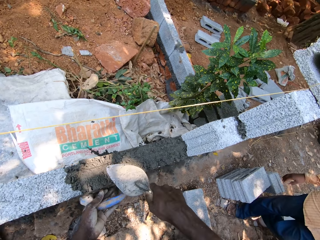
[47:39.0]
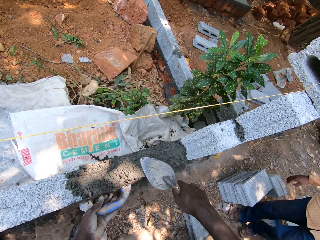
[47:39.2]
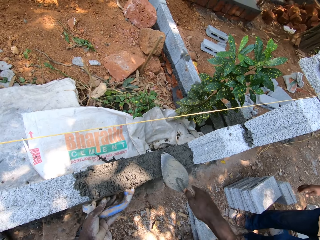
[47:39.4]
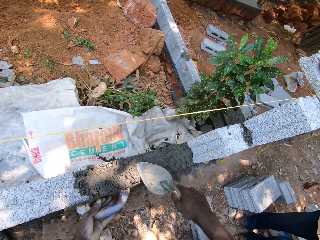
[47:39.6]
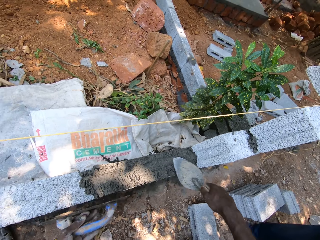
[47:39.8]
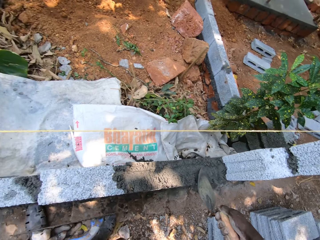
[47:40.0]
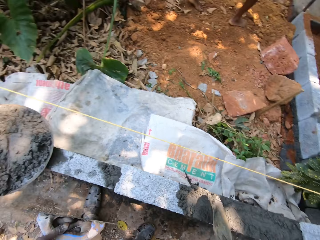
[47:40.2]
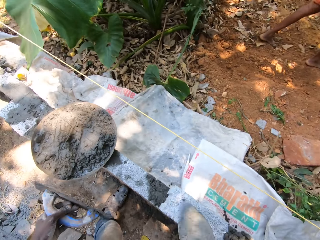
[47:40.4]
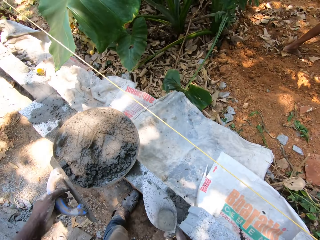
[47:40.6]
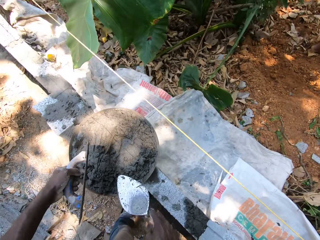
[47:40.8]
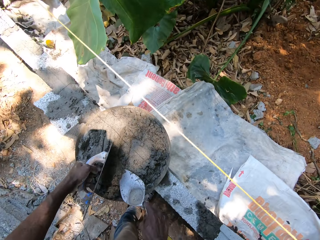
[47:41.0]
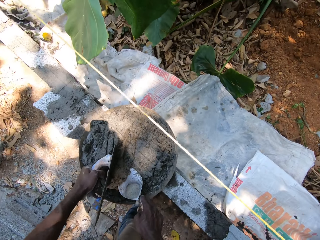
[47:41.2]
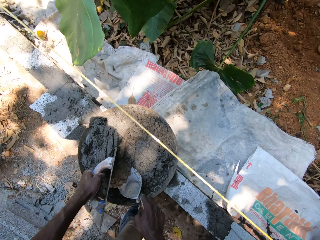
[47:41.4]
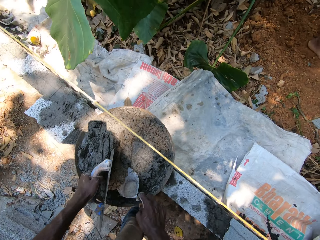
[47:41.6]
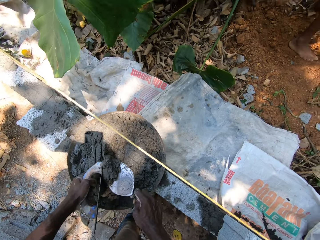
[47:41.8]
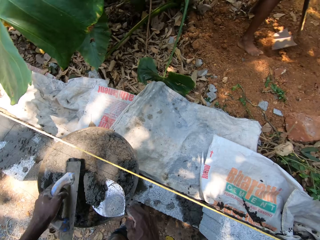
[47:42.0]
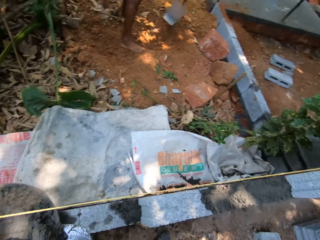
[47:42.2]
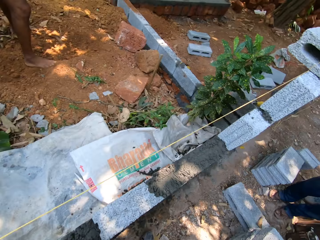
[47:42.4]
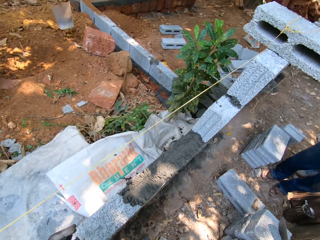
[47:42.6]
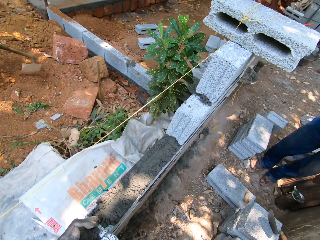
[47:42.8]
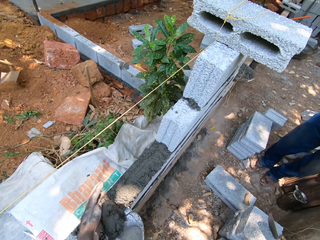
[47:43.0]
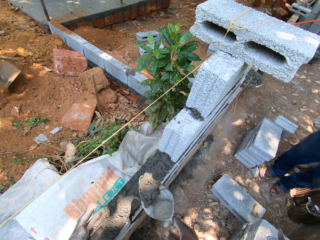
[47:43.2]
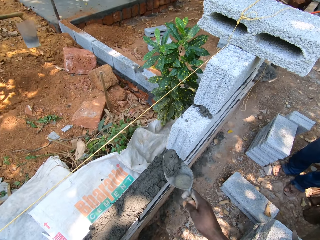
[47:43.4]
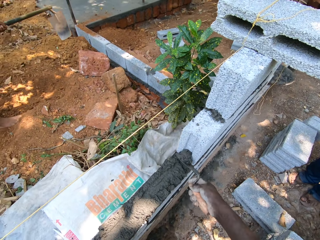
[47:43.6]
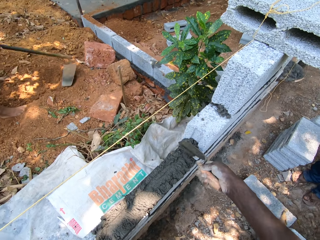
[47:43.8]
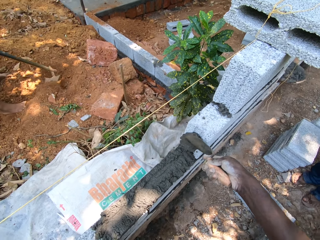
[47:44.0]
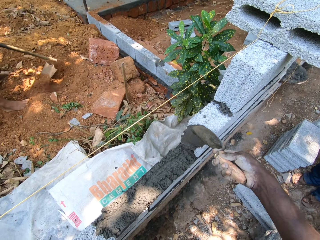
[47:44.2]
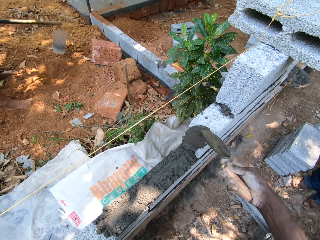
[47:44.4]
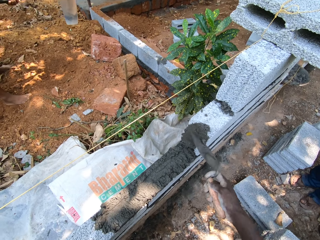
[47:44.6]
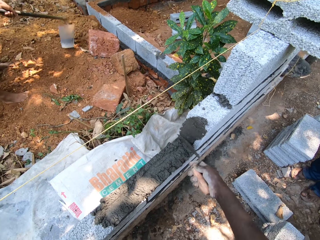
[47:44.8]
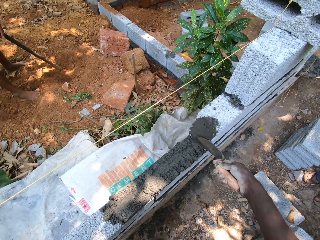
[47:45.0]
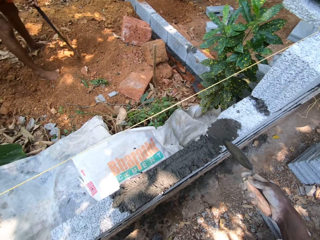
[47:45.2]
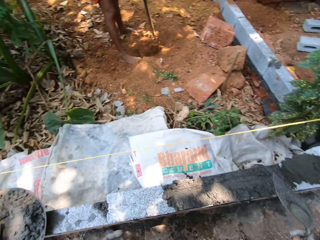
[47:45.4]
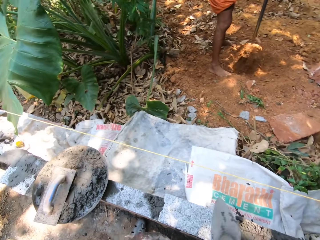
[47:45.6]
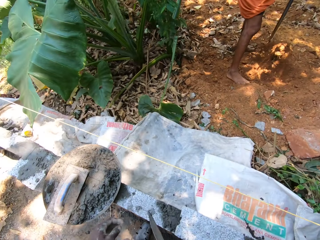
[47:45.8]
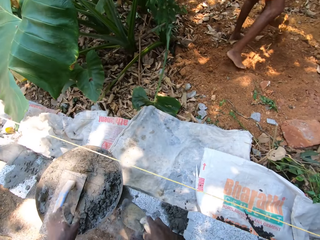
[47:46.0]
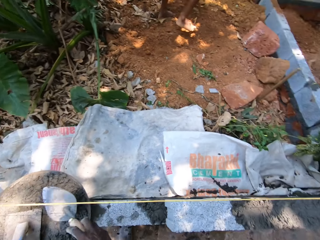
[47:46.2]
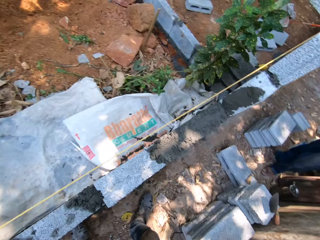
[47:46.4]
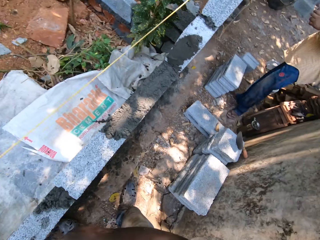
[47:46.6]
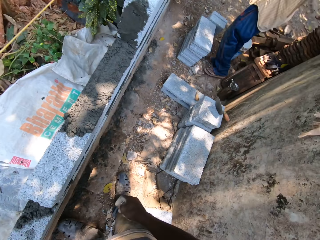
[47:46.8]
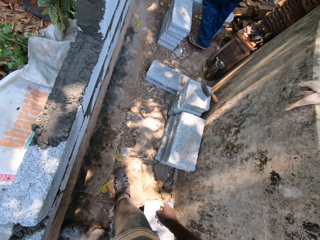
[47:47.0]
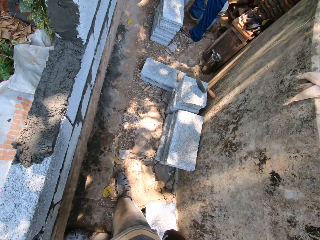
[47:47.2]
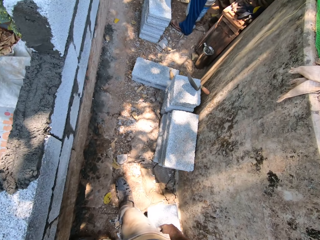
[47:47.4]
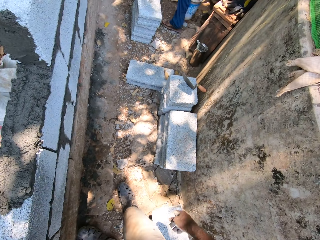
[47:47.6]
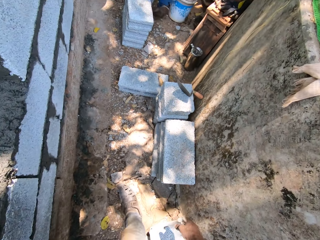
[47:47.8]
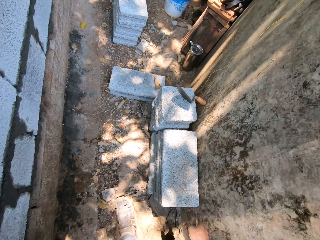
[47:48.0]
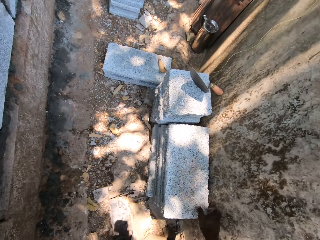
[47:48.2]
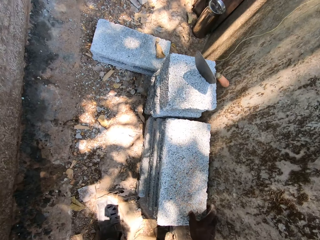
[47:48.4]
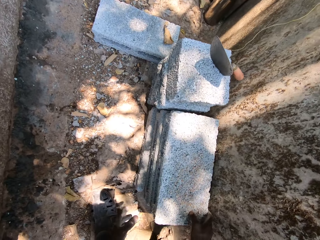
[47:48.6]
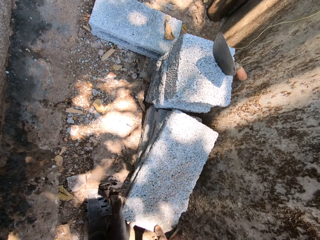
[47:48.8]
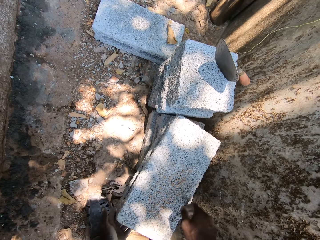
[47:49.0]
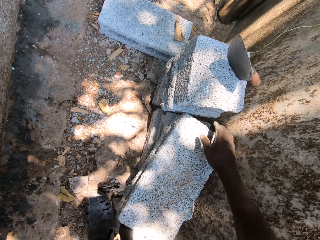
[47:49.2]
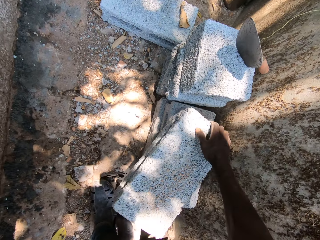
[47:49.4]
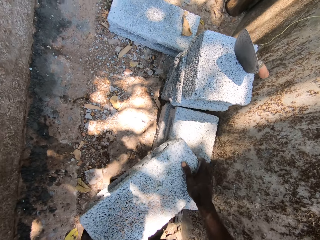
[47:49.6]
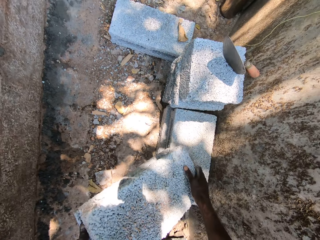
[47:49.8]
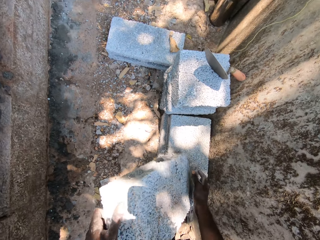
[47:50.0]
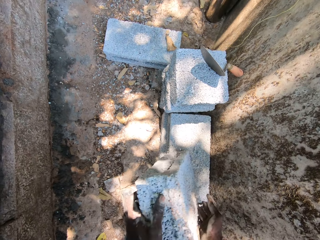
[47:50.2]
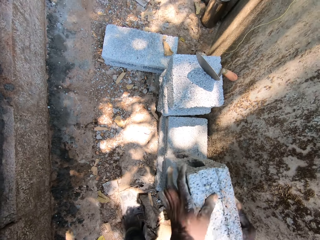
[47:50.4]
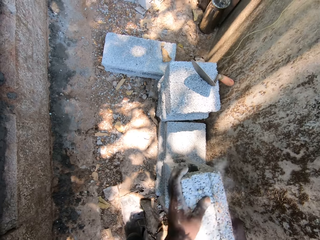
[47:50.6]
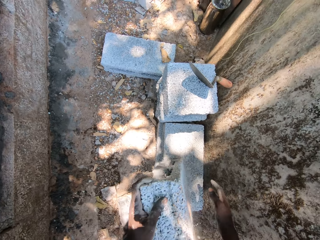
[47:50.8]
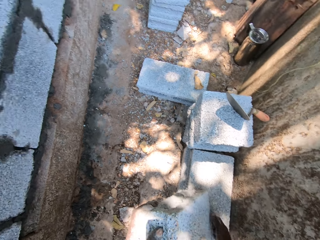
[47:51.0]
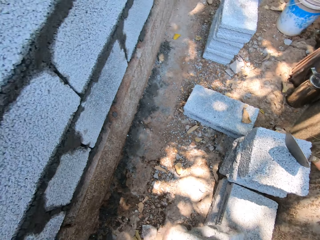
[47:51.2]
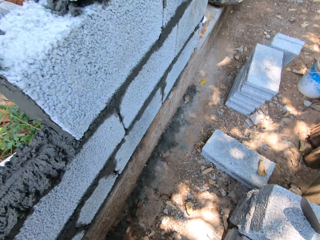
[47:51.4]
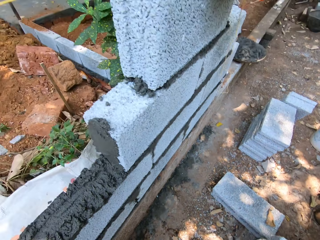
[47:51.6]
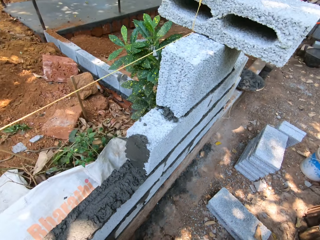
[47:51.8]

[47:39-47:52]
The camera wearer scoops mortar from the head pan with the hand trowel in his right hand. He puts mortar on the block or brick with the hand trowel. He picks mortar with the trowel. He drops the hand trowel in the head pan with his right hand. He lifts a block with his hands.

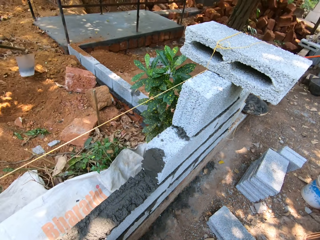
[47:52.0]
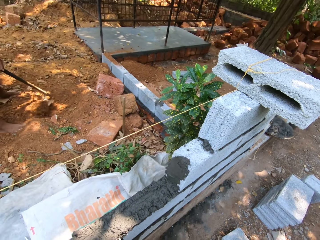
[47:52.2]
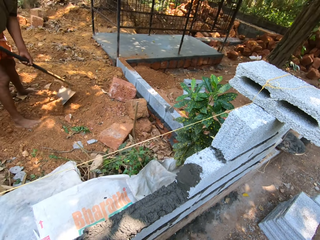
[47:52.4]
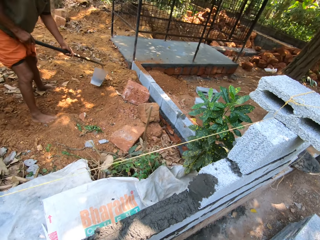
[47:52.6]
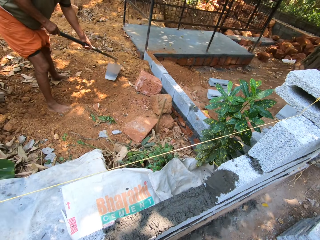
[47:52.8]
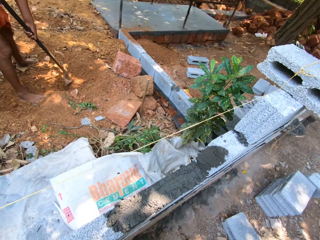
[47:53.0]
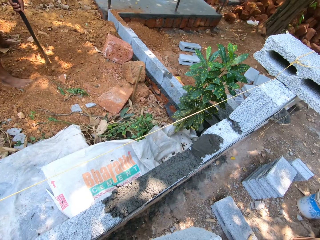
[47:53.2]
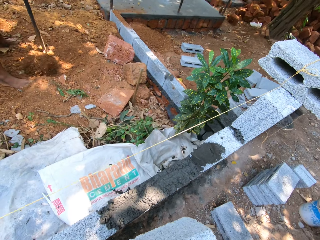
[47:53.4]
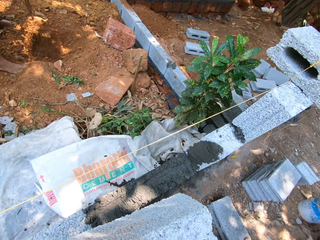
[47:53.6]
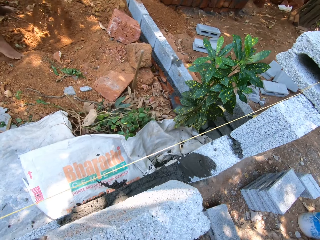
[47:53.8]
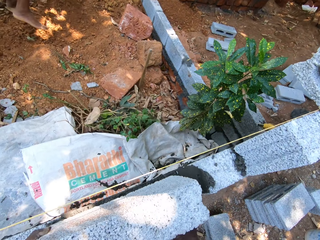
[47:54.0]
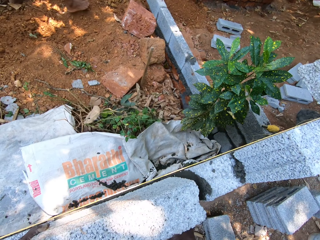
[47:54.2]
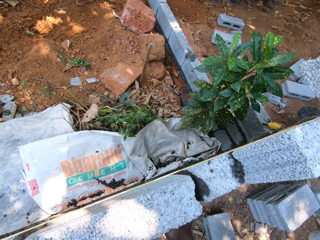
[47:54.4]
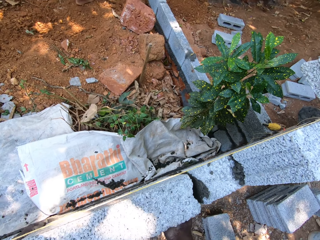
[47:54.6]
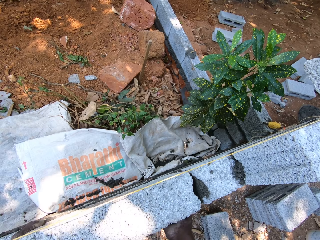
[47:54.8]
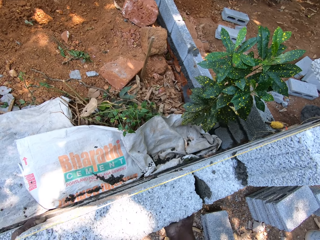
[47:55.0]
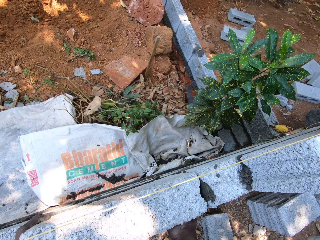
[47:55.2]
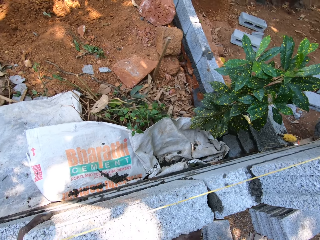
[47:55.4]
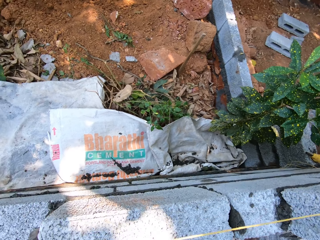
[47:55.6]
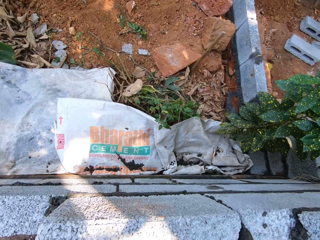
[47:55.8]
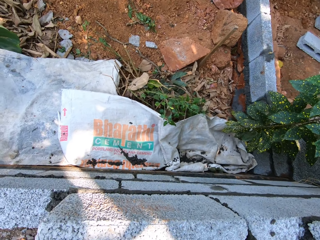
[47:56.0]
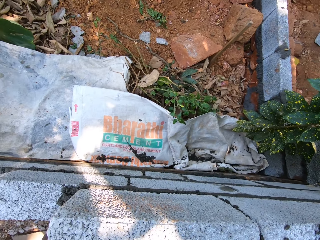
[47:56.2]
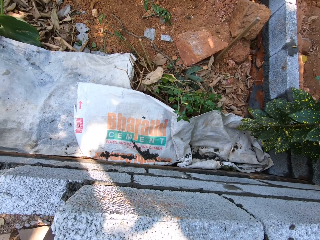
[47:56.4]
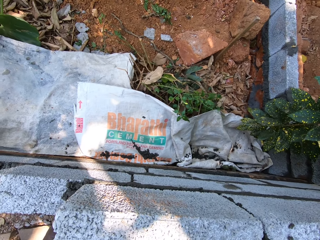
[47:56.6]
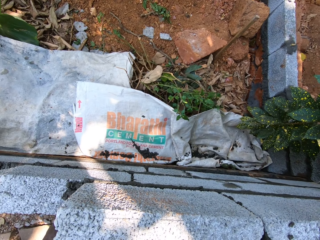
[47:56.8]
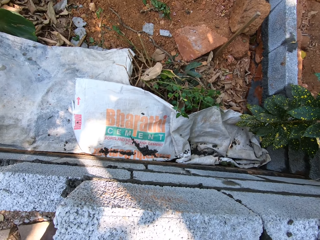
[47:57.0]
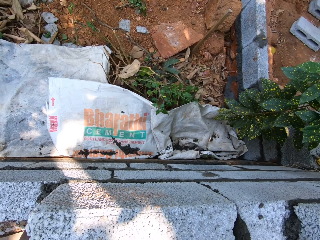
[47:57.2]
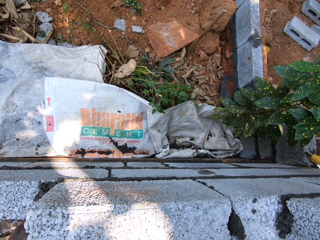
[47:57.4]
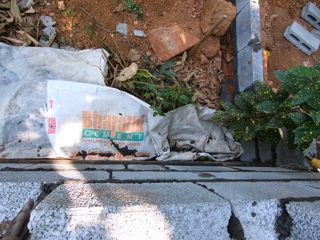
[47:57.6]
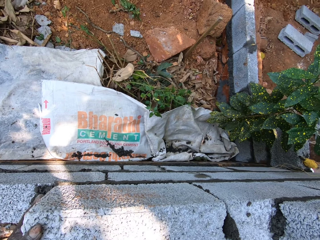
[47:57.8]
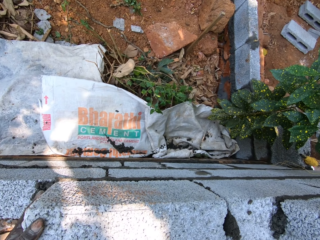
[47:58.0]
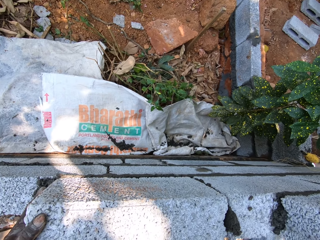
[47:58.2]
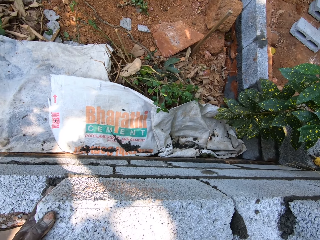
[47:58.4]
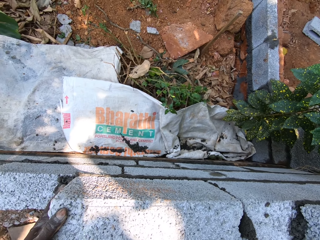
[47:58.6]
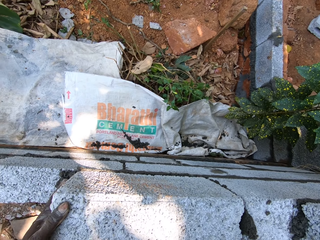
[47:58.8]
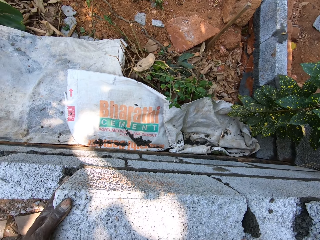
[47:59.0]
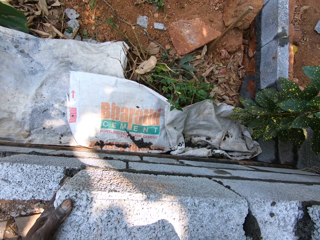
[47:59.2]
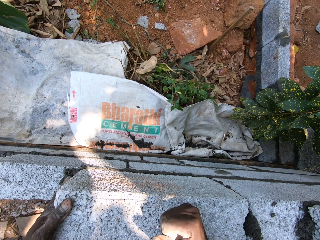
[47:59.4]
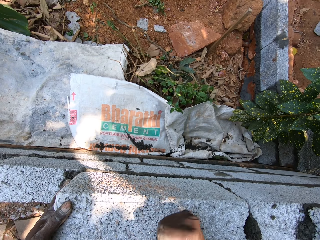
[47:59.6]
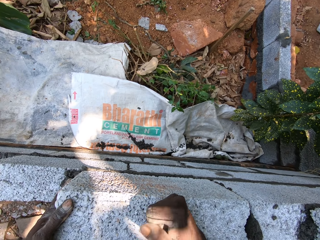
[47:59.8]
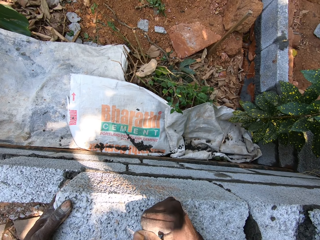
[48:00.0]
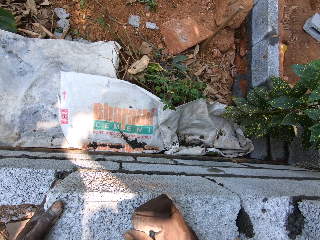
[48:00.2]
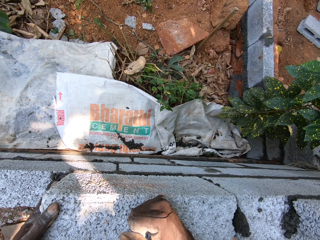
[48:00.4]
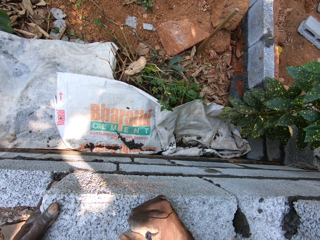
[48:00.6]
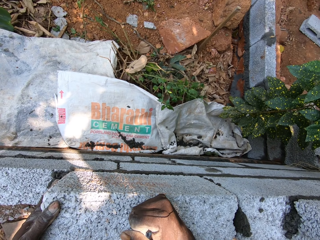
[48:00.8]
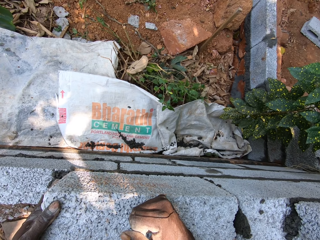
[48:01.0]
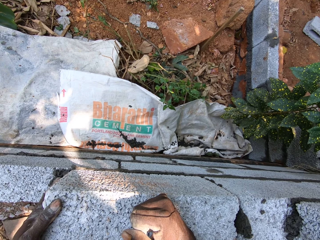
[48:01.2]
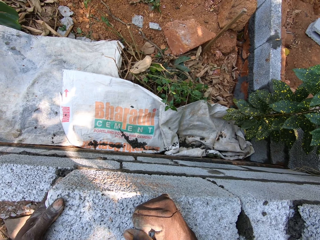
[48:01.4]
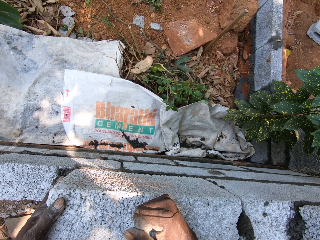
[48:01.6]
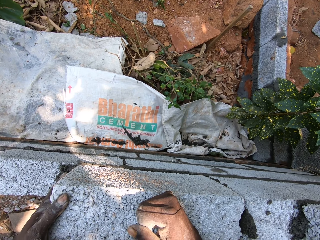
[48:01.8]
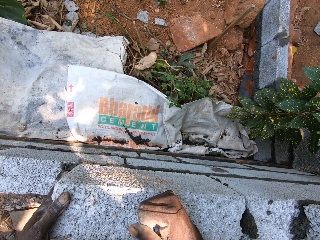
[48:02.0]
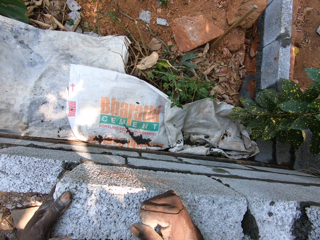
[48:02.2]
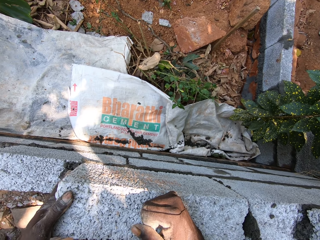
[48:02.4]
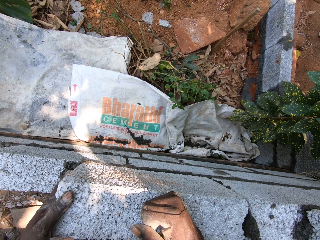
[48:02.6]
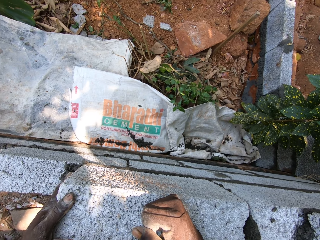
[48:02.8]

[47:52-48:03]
The camera wearer arranges the block on another block with his hands. He puts mortar on the brick. He sets the brick well.
